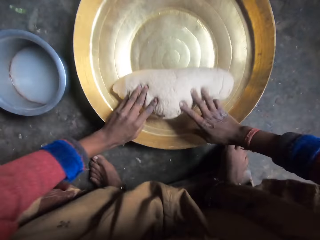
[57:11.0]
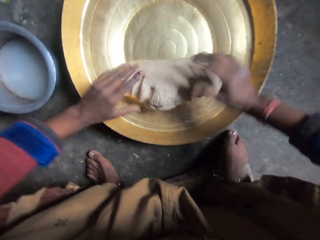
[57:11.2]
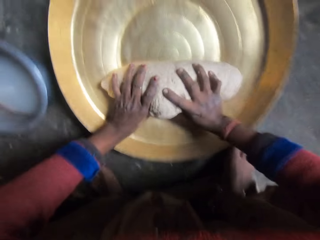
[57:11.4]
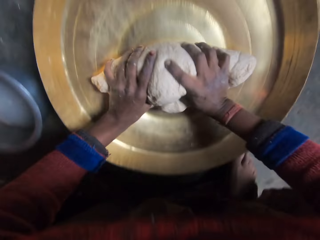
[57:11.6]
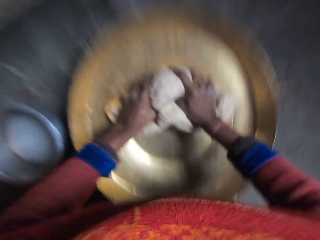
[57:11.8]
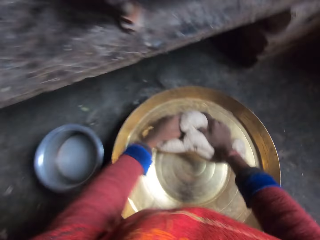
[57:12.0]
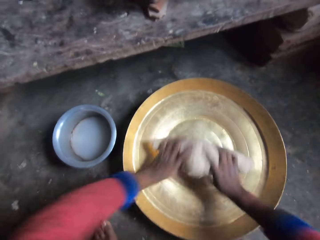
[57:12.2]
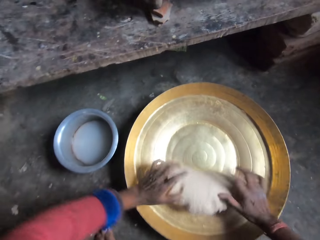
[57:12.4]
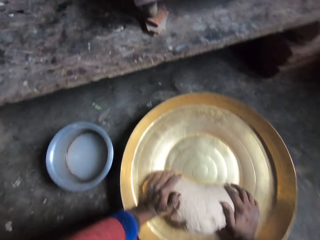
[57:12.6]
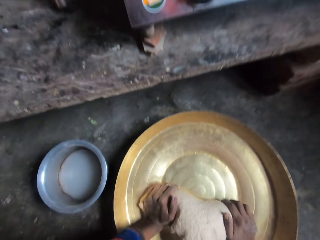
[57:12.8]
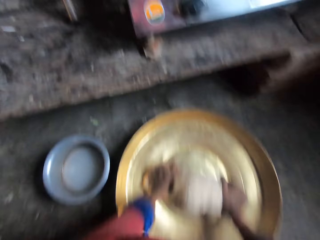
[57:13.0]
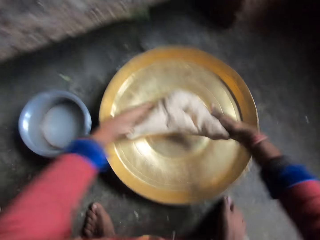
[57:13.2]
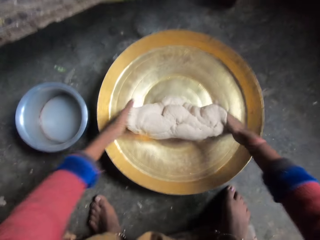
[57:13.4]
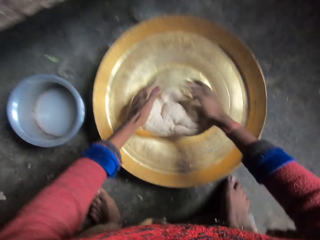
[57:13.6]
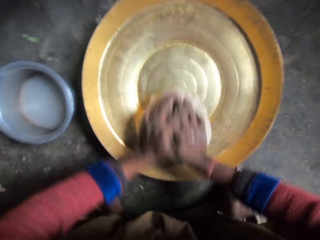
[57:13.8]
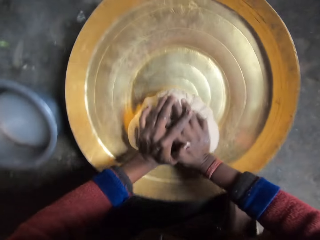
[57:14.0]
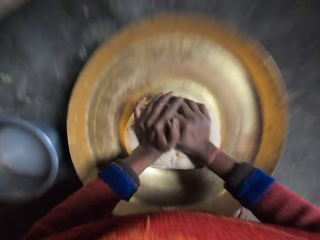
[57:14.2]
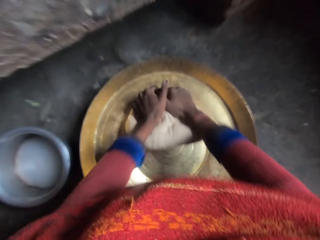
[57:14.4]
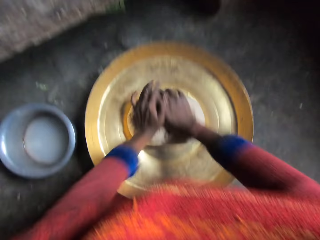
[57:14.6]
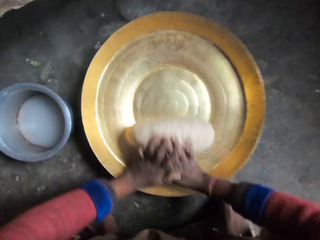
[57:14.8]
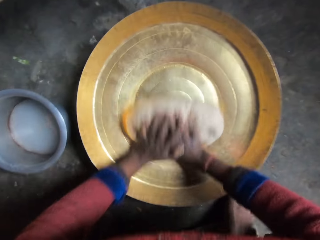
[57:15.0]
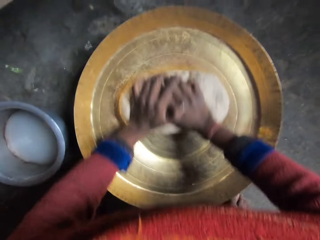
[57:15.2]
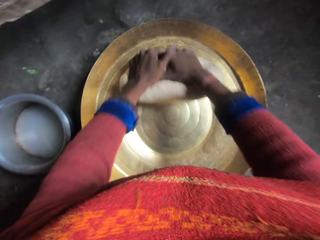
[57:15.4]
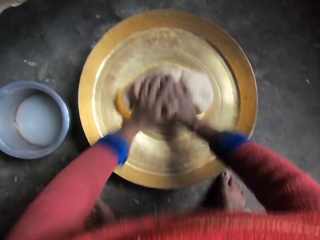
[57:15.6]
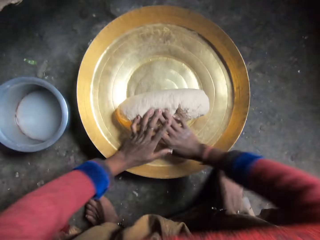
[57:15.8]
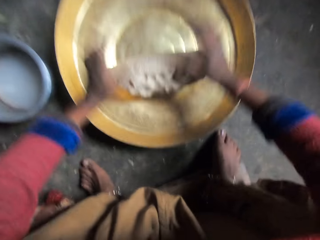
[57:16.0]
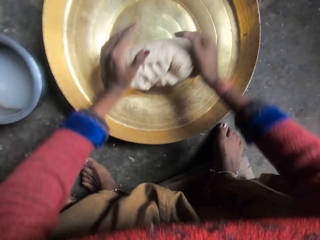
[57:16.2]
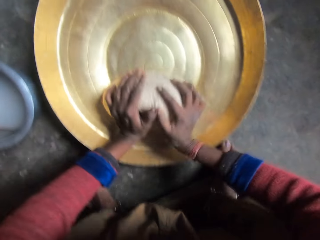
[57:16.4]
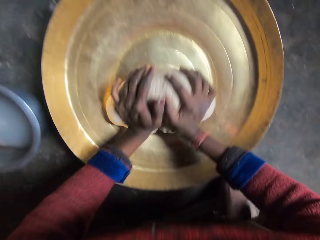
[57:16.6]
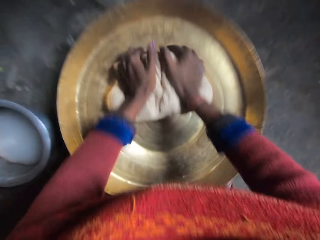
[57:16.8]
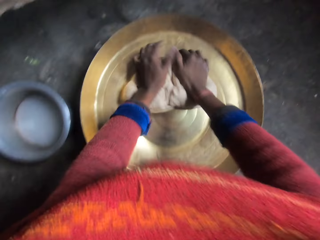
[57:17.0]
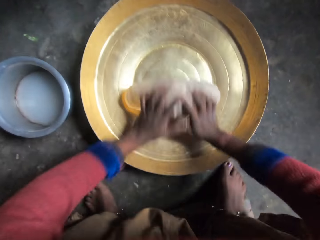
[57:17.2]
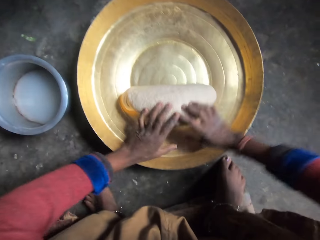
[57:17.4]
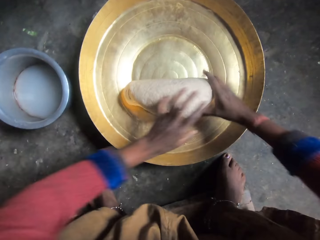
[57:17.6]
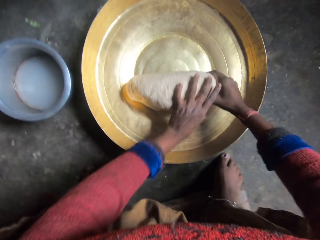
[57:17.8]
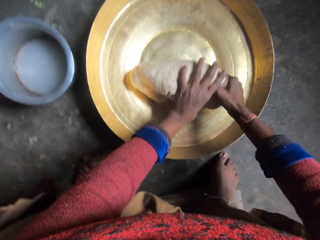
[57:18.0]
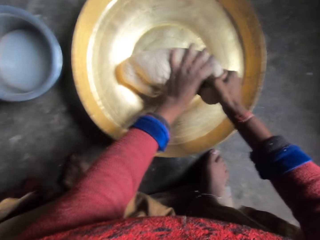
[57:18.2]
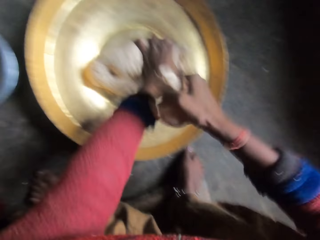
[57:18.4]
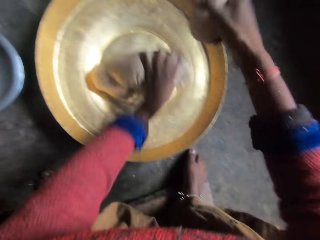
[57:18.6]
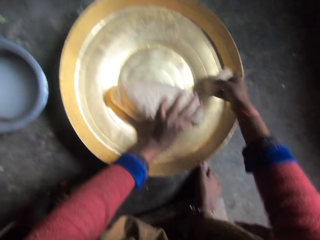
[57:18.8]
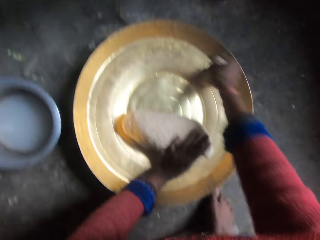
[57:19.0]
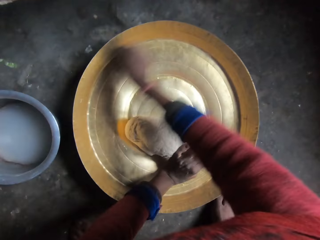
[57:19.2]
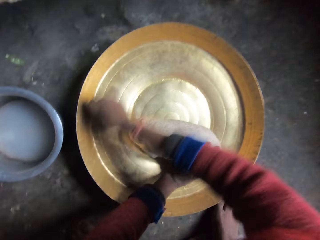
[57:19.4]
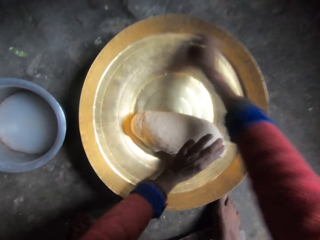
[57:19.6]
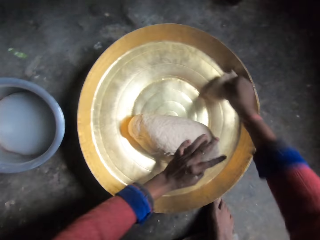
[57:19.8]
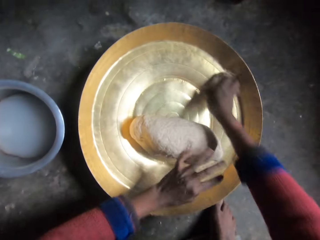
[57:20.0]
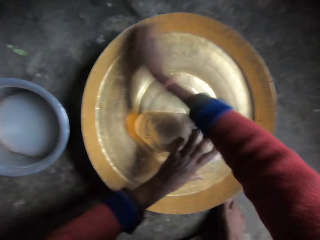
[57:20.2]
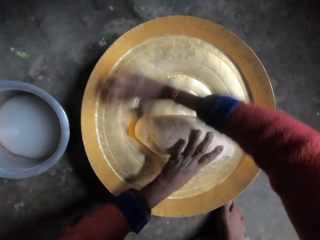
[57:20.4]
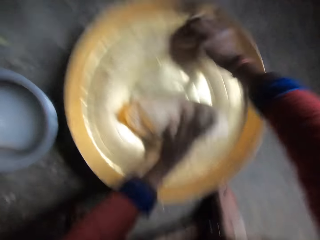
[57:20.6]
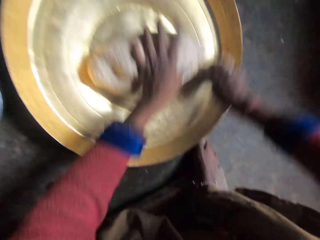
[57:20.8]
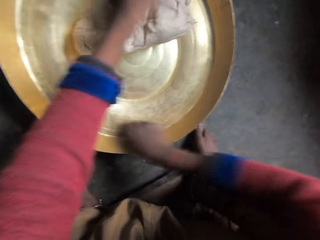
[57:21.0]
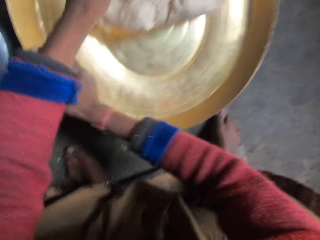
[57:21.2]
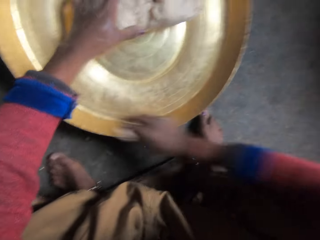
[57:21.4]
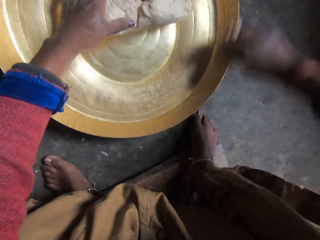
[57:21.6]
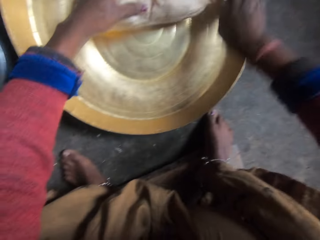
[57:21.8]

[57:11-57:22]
The camera wearer looks at the cooker on the table stand. They cut a piece of the dough. They rub the piece of dough against the basin.

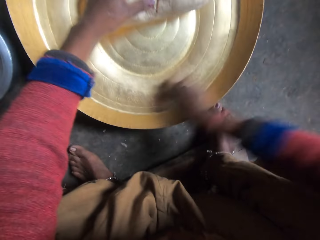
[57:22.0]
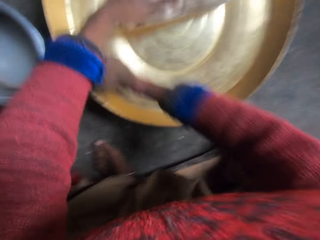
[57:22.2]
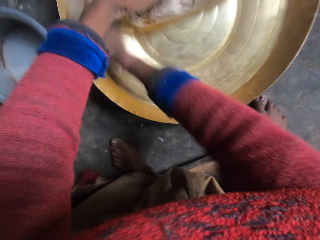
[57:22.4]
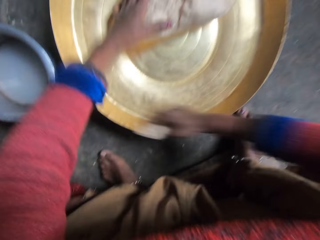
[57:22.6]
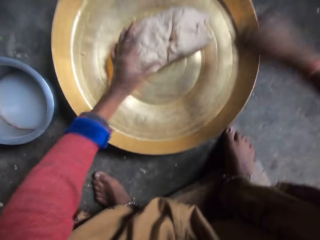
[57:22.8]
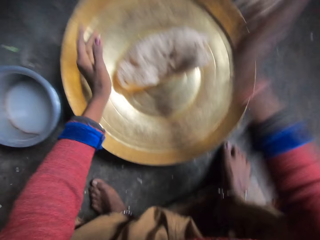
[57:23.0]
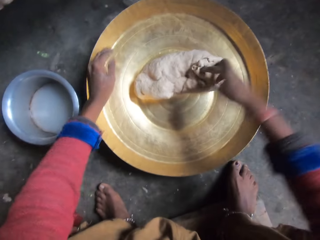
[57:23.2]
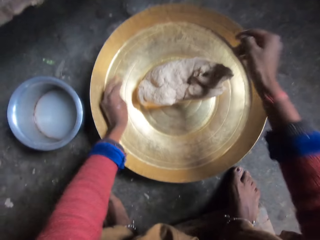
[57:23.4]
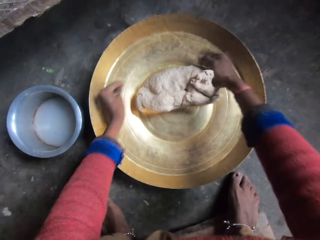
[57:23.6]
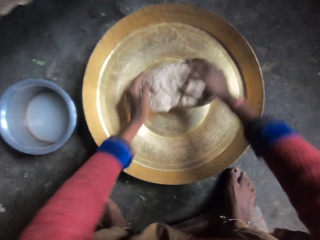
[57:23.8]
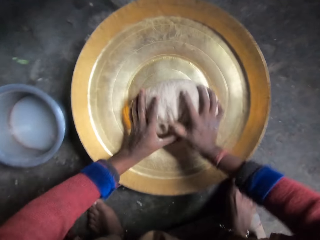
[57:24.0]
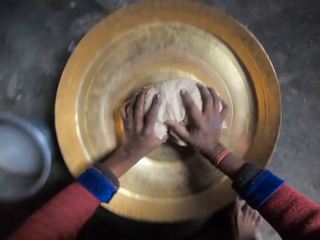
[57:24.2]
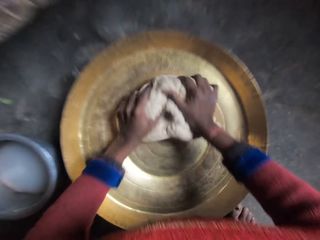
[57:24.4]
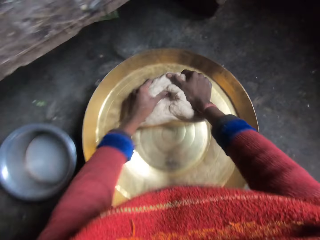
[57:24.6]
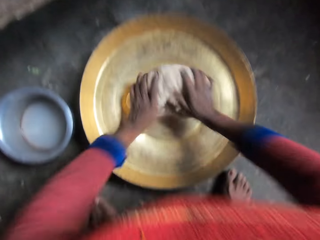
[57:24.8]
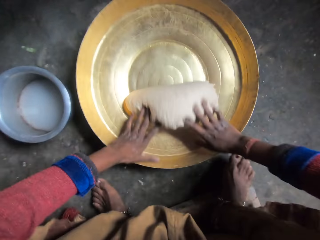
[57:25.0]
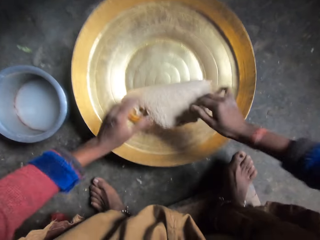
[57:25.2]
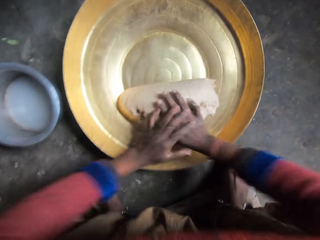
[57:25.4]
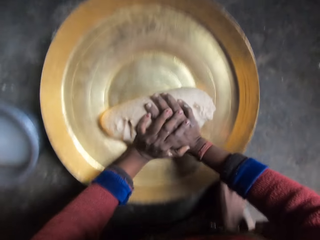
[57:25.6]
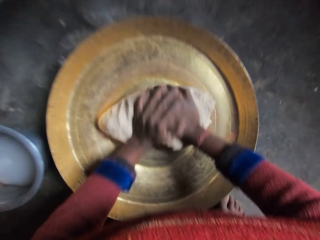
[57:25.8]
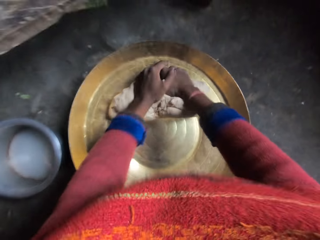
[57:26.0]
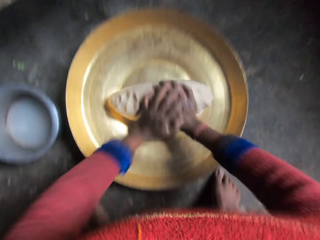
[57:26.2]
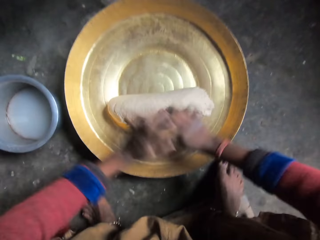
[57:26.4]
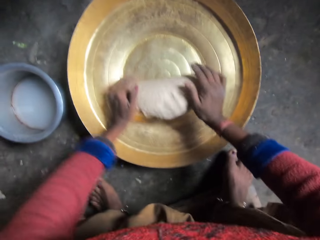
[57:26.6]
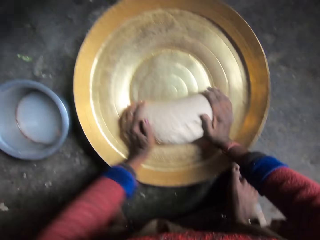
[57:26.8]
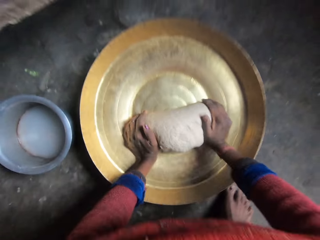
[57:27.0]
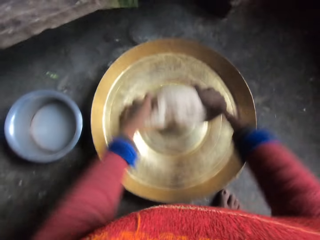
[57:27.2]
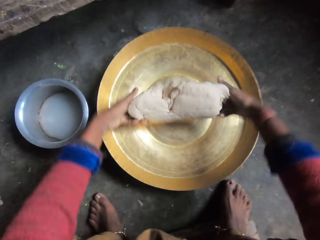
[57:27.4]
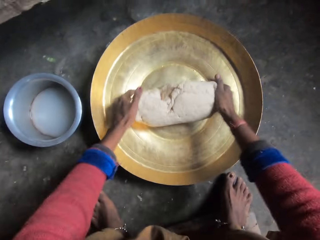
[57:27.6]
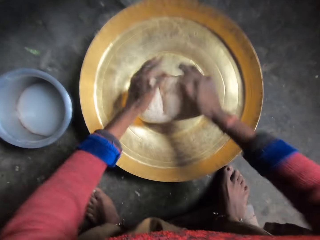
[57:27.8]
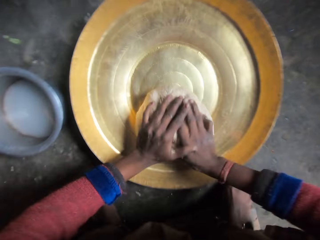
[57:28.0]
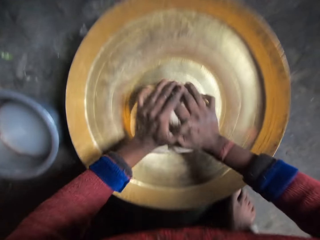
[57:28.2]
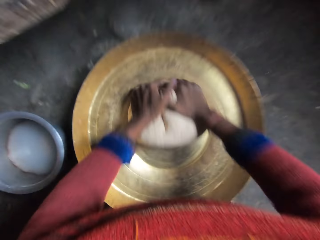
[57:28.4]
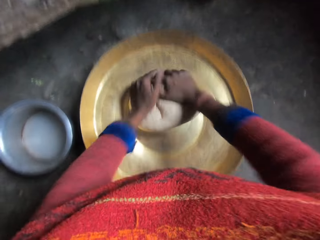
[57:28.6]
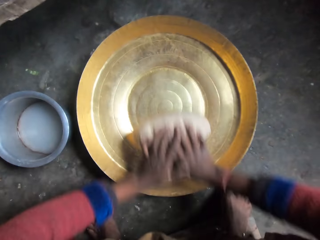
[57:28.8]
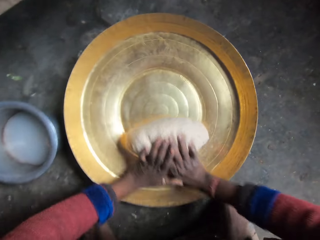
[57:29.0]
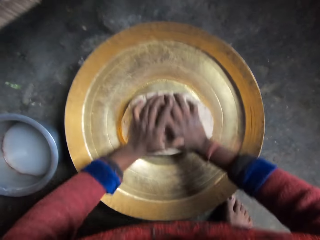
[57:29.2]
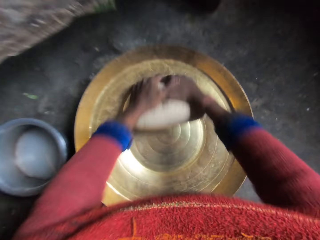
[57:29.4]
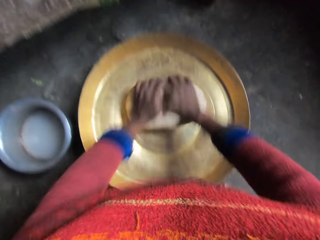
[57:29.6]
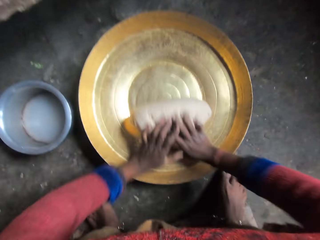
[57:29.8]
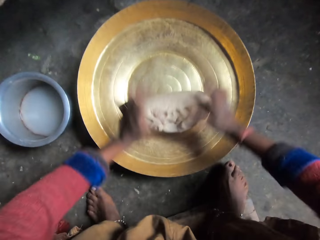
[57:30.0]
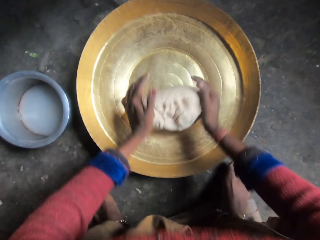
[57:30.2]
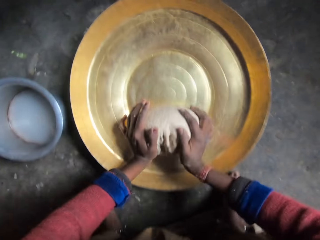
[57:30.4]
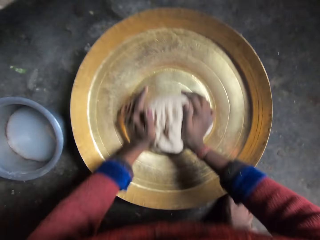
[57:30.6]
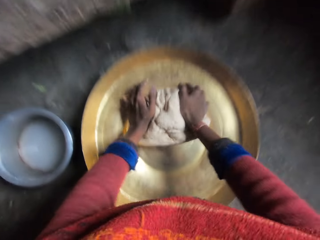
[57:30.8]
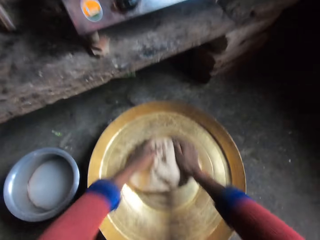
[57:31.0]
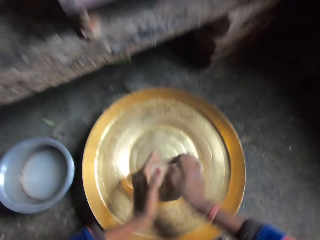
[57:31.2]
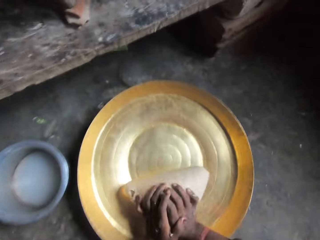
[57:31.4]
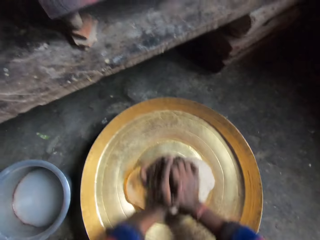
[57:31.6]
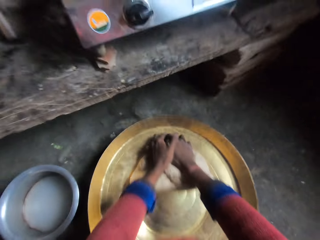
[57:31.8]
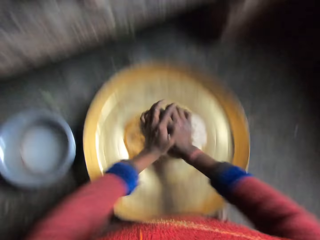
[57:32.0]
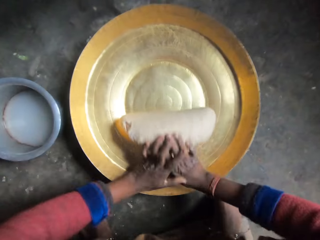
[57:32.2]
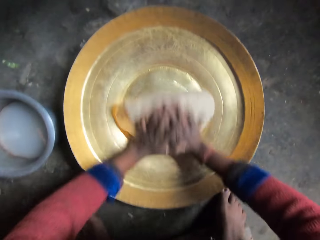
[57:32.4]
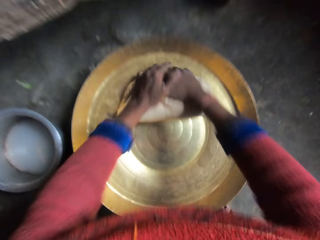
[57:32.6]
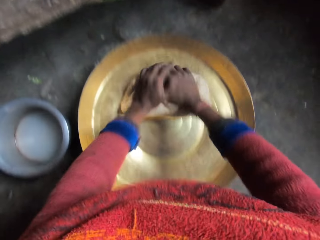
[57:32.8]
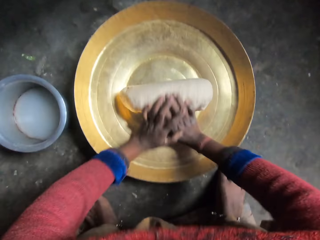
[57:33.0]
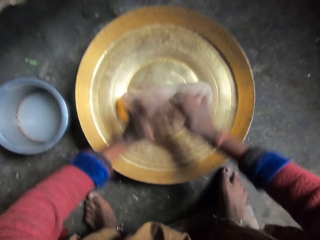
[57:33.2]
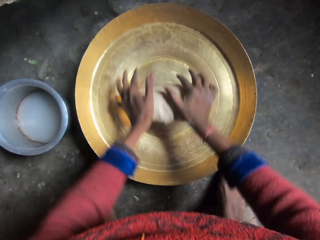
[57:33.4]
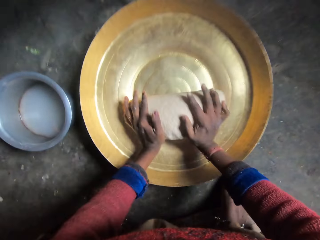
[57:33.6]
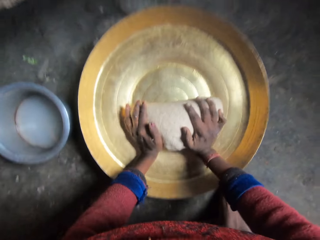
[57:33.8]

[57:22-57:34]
The camera wearer sticks the piece of dough on the dough. They hold the dough. They sniff briefly. They roll the dough. They turn the dough. They roll the dough.
